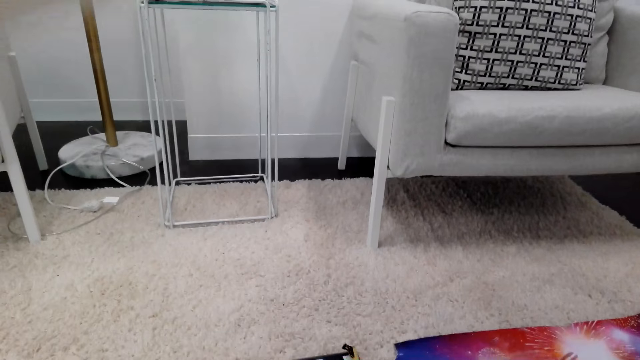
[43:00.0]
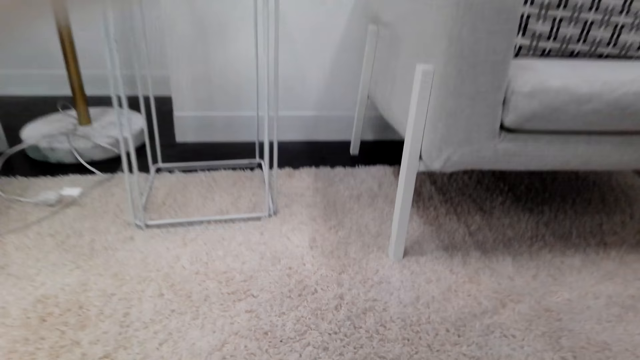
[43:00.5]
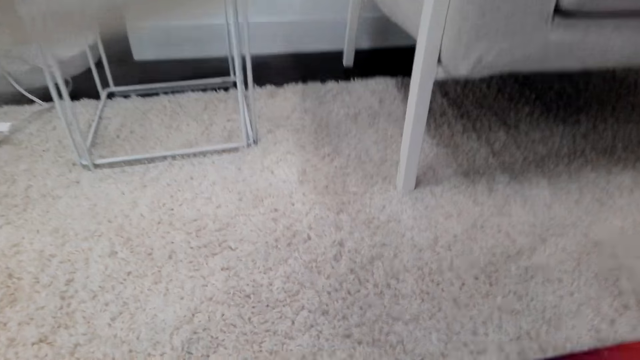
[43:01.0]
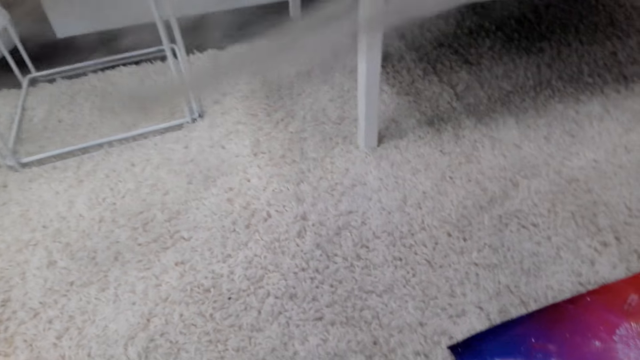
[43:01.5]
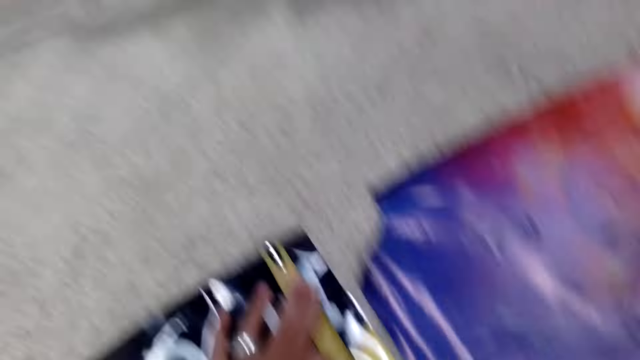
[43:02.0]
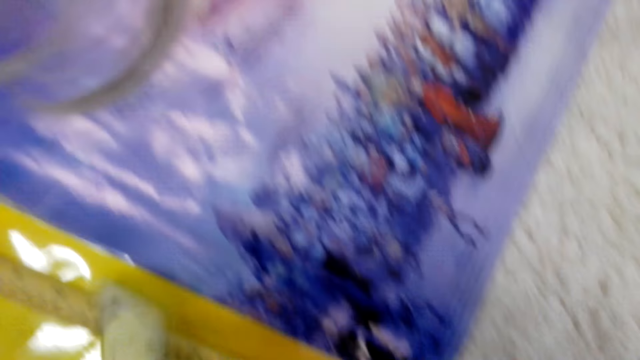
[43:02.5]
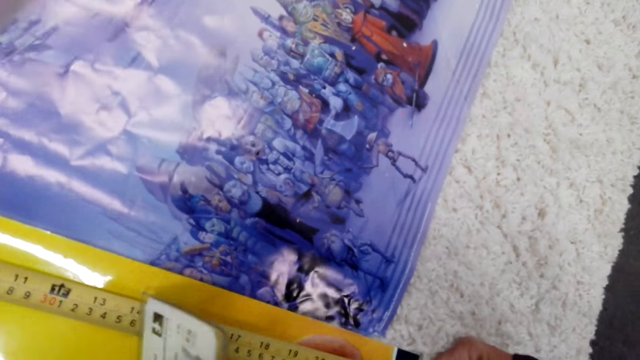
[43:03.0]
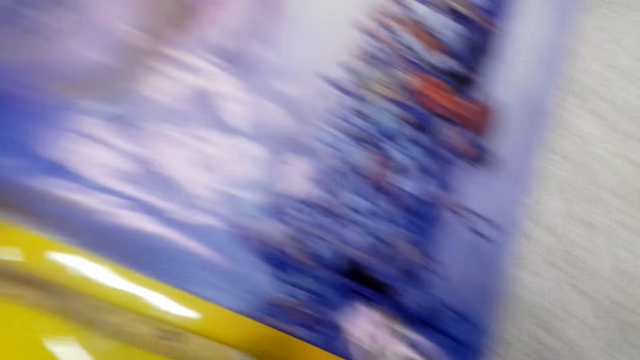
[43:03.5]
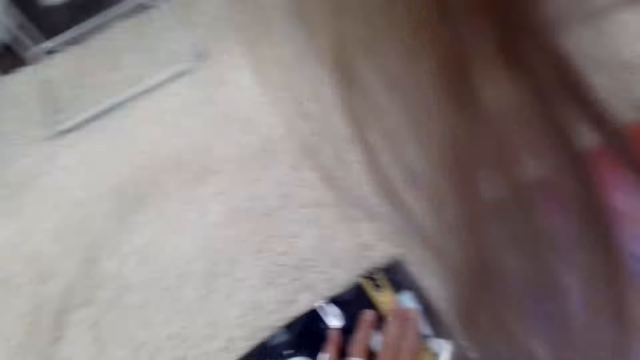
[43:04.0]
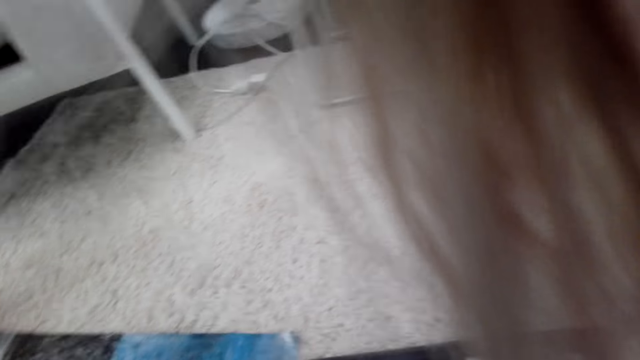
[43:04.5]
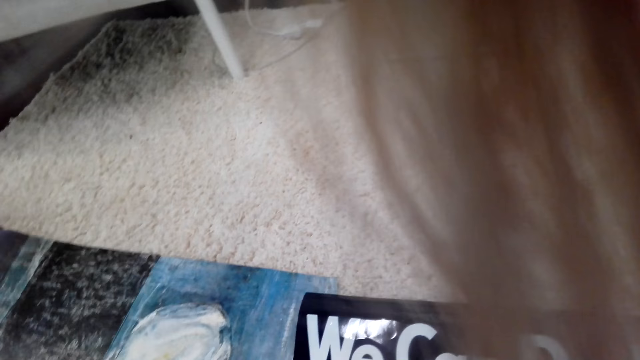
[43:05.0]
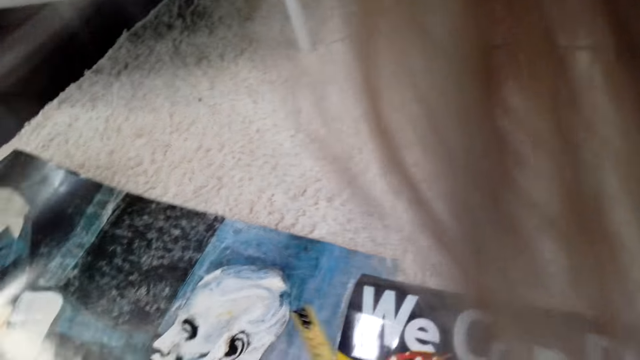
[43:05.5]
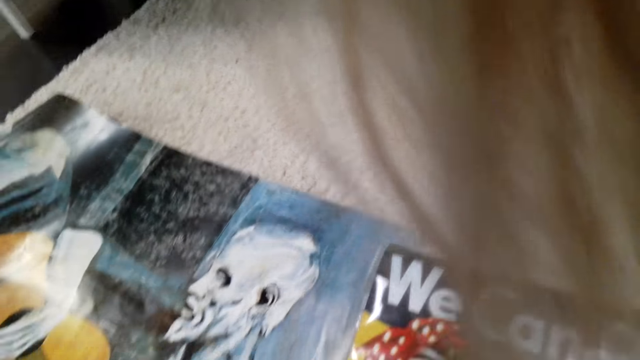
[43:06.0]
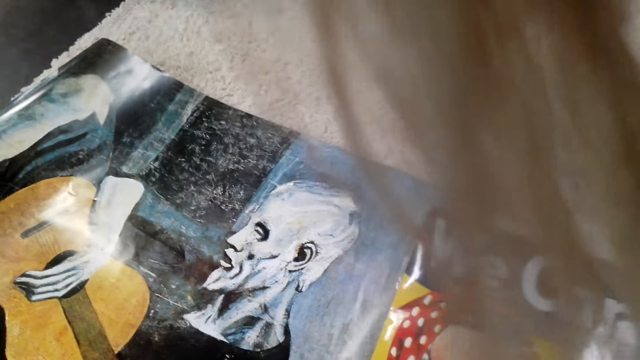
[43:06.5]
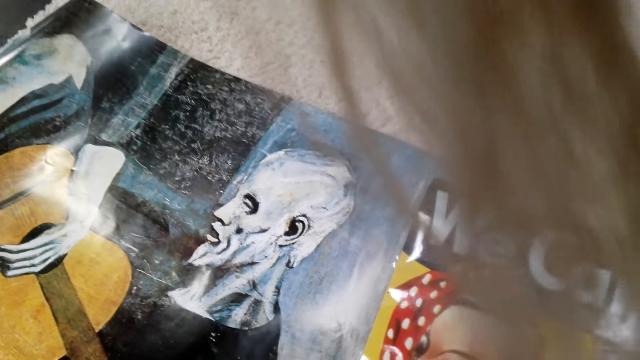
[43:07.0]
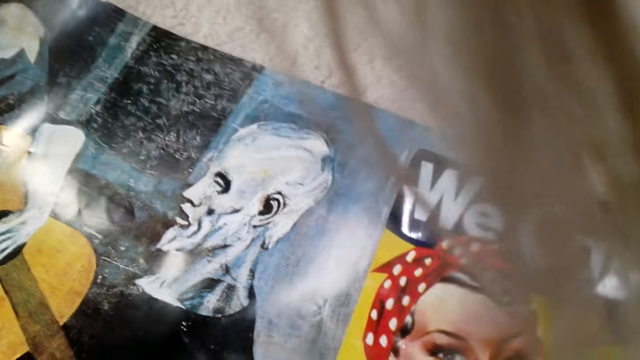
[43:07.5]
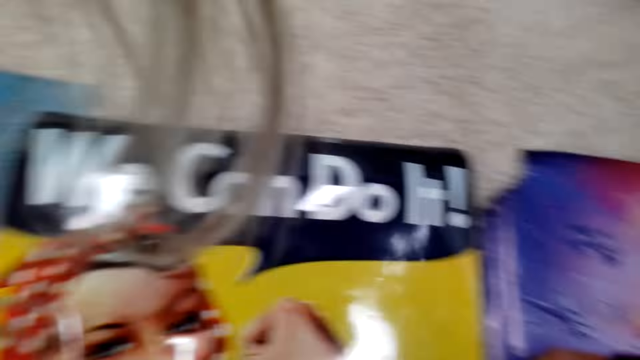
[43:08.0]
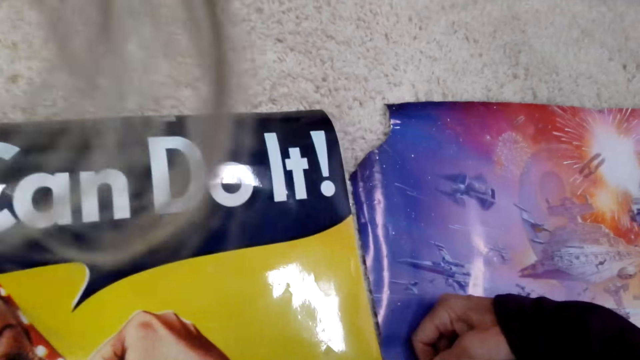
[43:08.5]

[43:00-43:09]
The camera wearer measures the poster. They measure with the tape measure. They touch the chart on the carpet.

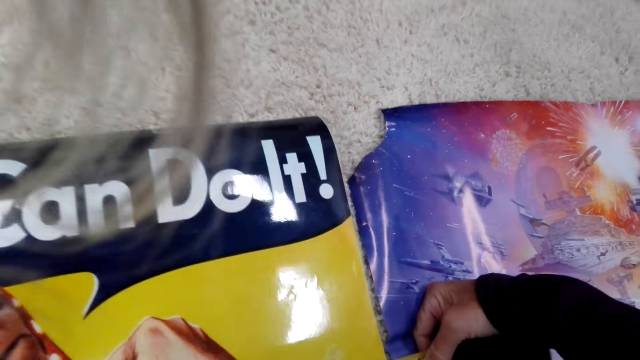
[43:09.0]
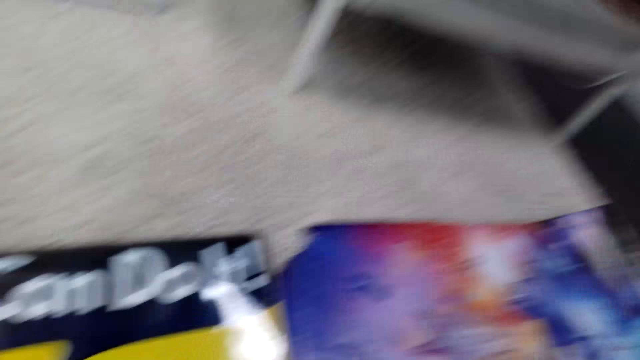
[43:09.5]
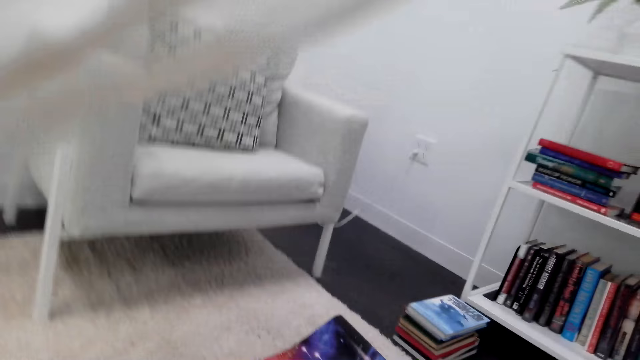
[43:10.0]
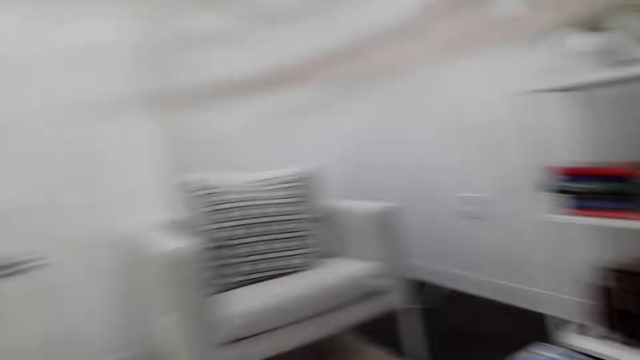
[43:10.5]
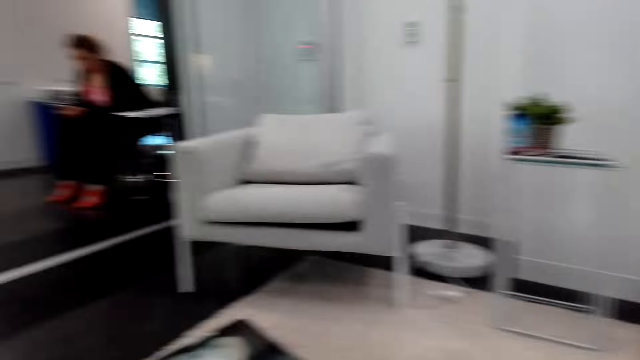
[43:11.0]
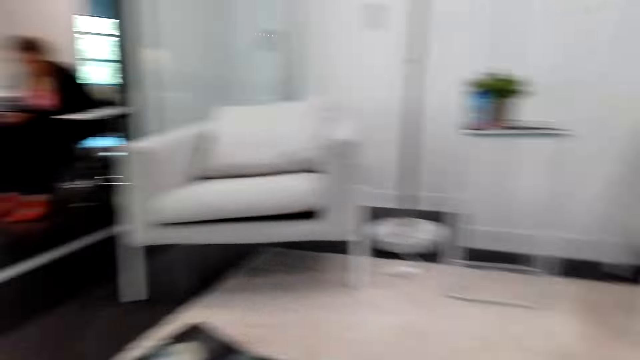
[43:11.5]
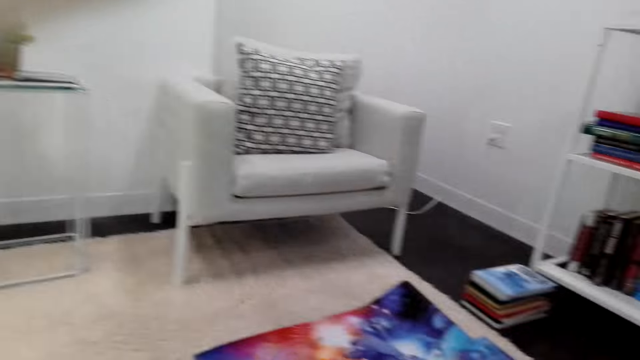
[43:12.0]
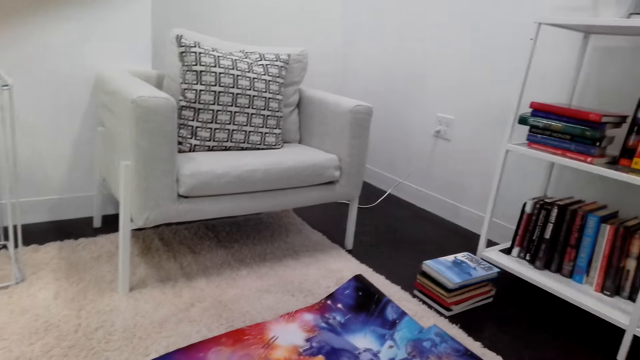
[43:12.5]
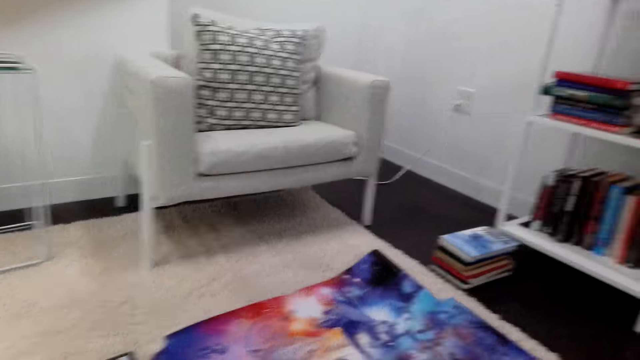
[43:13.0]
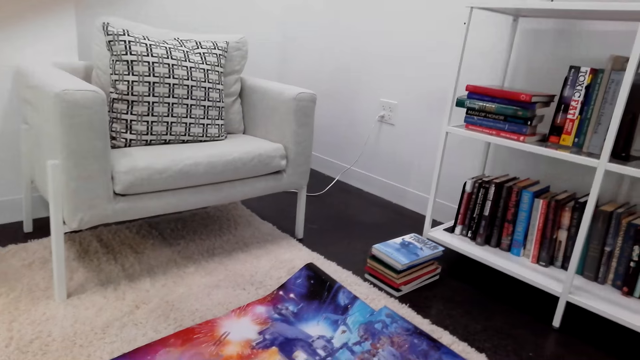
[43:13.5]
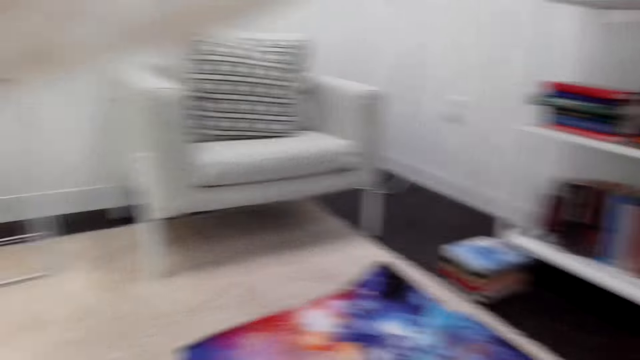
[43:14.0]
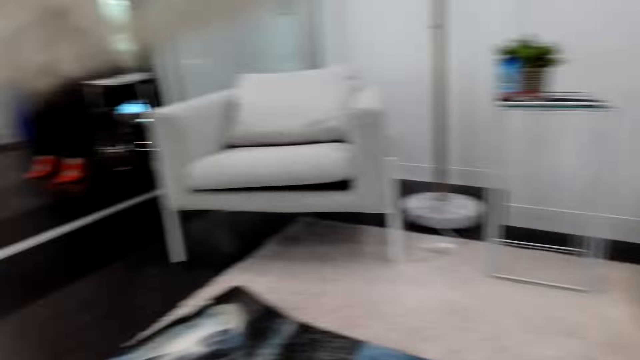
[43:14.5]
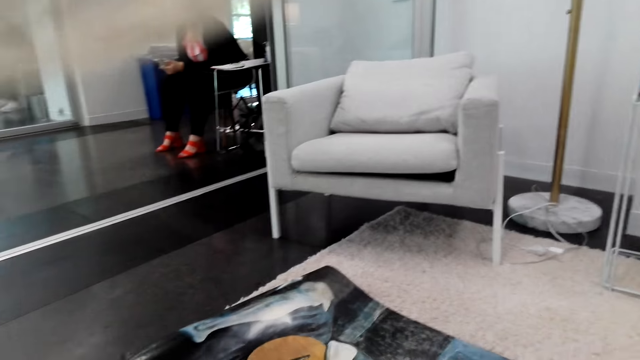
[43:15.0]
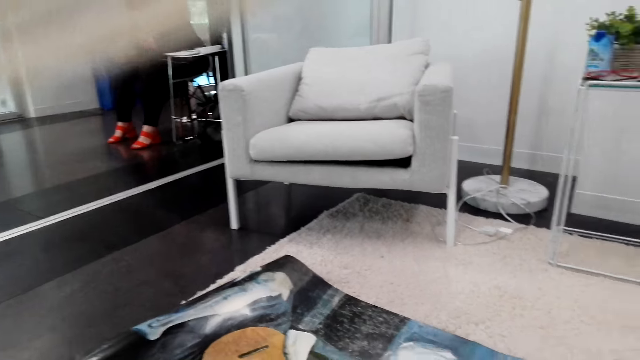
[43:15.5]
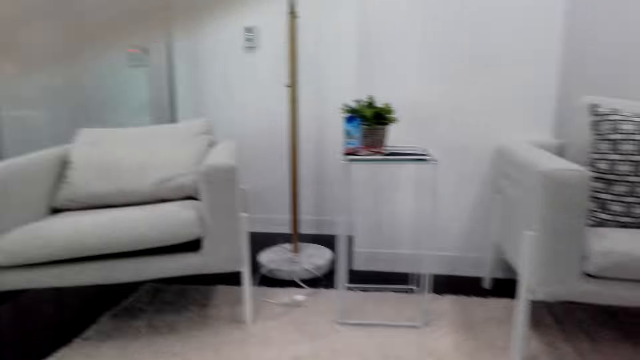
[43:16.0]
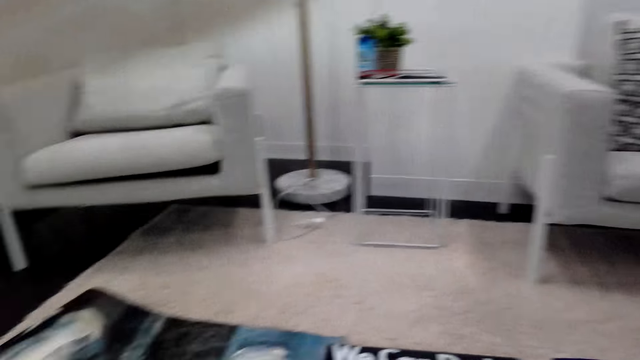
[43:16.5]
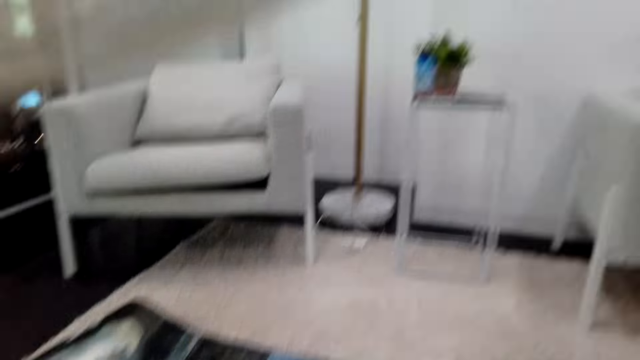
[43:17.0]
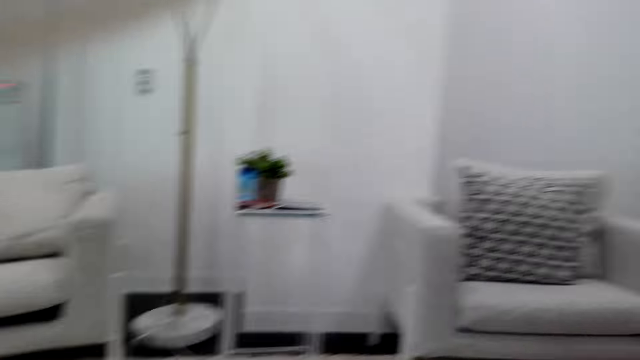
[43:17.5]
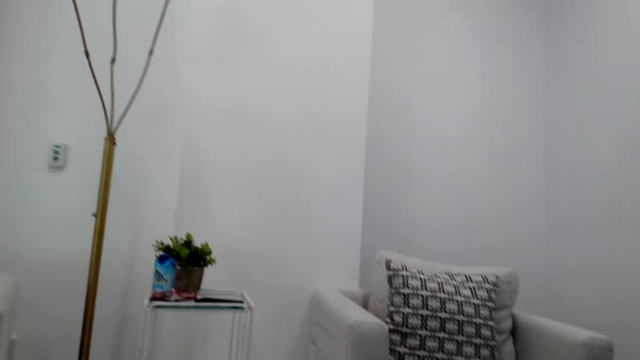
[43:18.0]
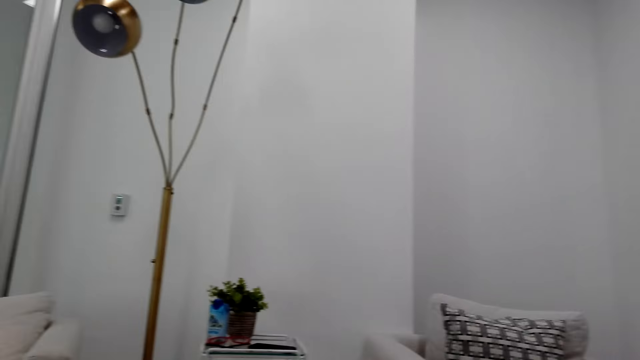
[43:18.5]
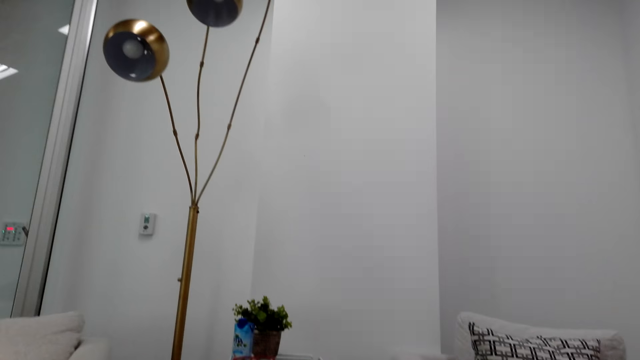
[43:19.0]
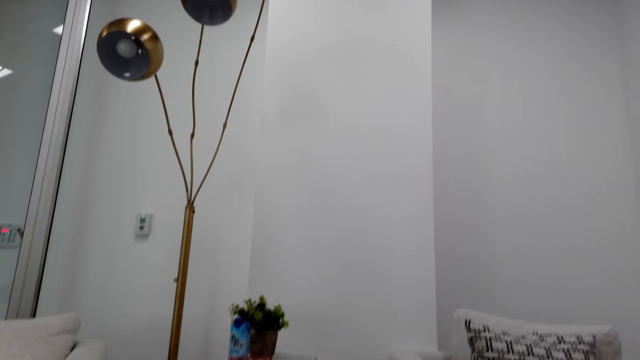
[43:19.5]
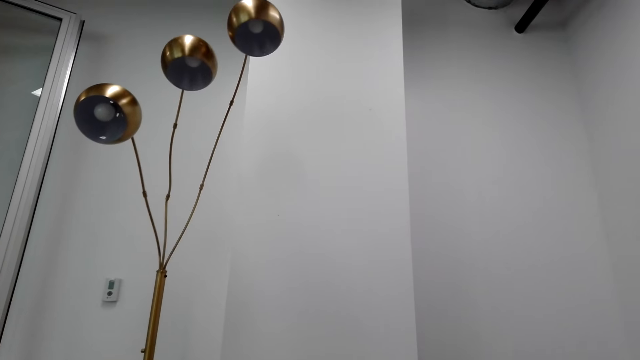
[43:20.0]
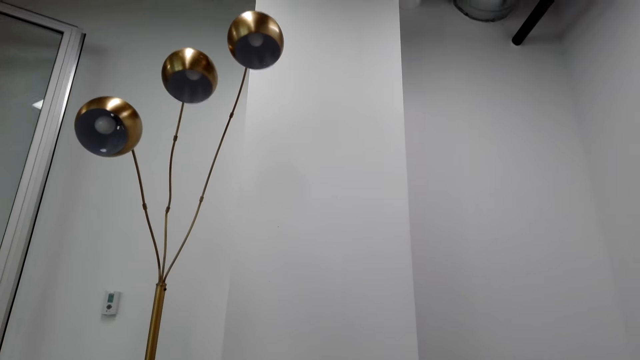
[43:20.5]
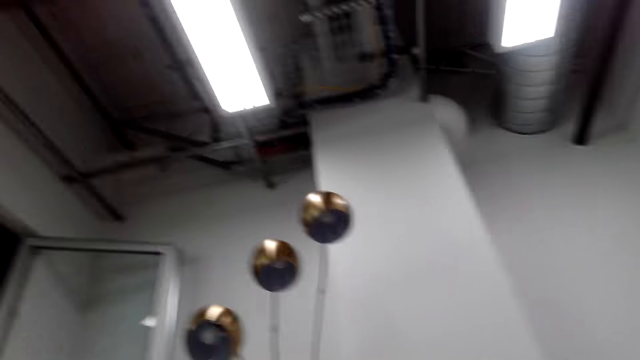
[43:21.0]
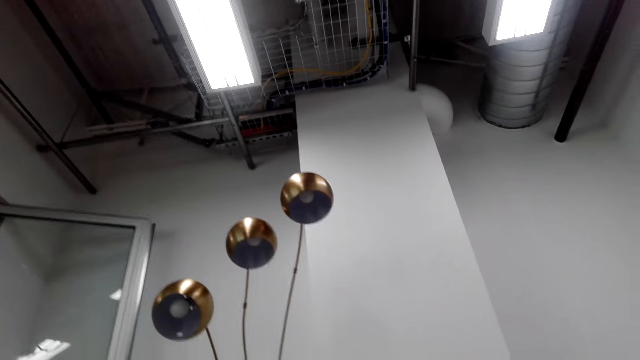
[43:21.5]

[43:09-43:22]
The camera wearer looks around the house. A woman sits on a chair.
